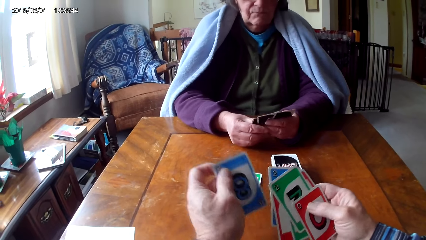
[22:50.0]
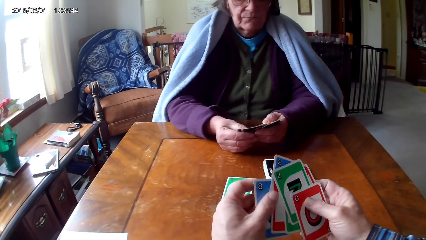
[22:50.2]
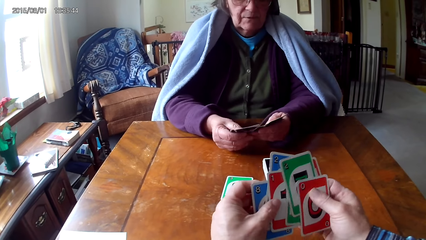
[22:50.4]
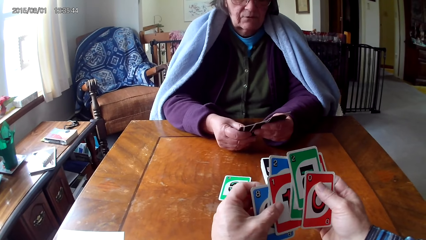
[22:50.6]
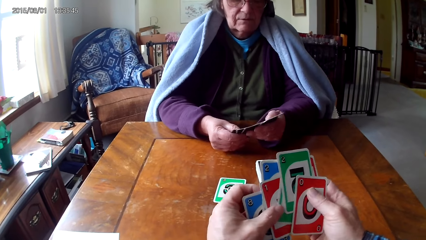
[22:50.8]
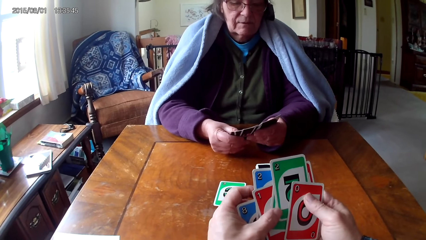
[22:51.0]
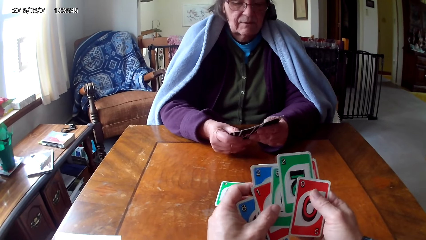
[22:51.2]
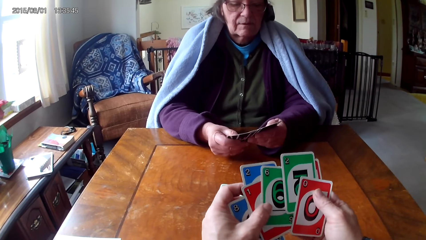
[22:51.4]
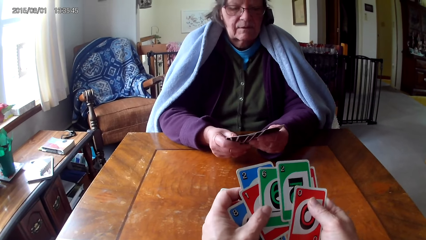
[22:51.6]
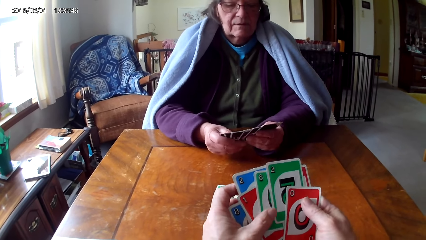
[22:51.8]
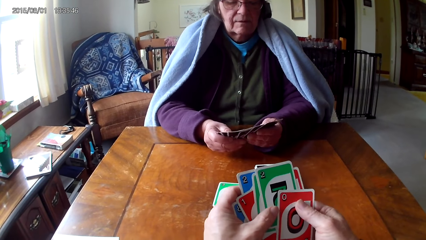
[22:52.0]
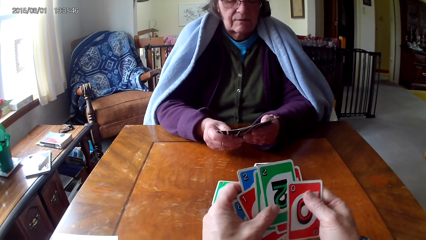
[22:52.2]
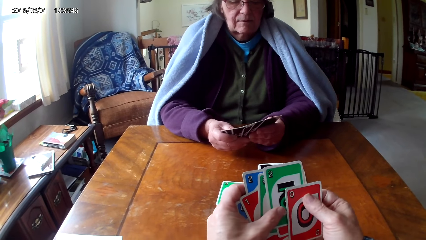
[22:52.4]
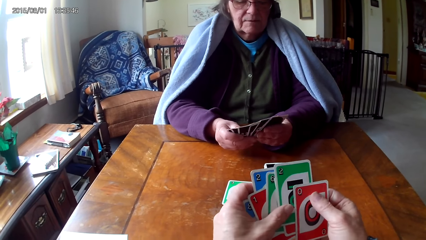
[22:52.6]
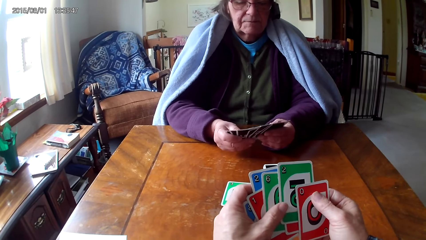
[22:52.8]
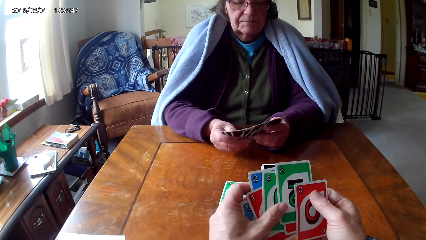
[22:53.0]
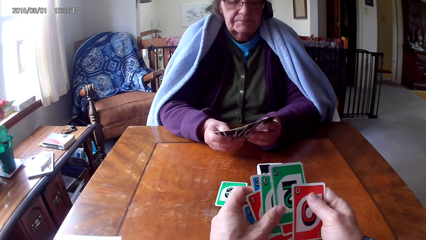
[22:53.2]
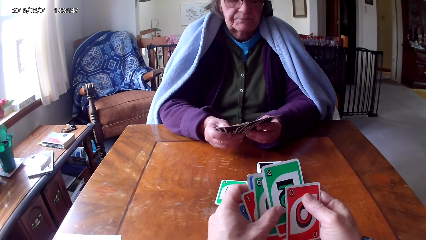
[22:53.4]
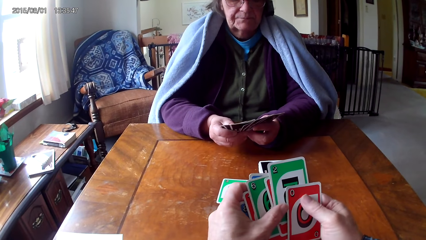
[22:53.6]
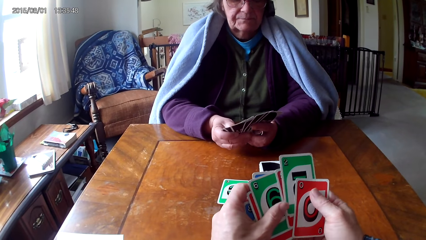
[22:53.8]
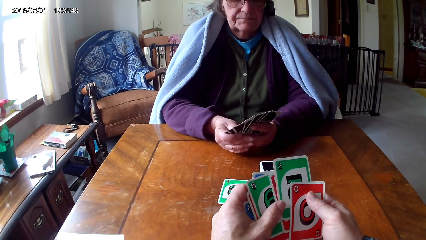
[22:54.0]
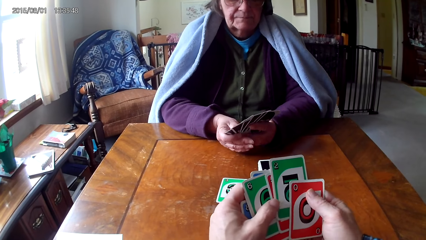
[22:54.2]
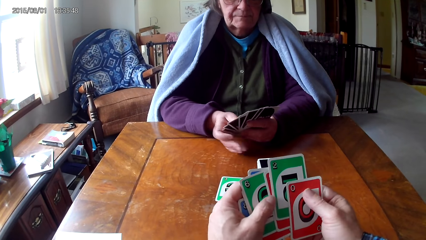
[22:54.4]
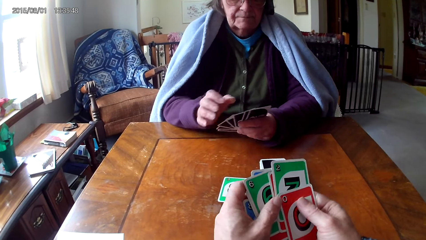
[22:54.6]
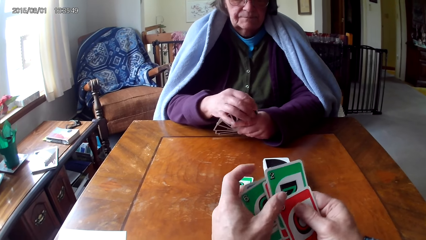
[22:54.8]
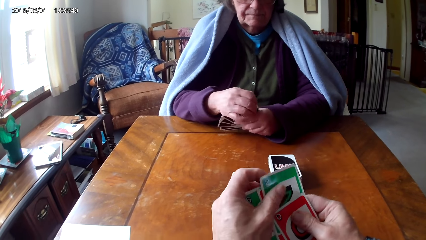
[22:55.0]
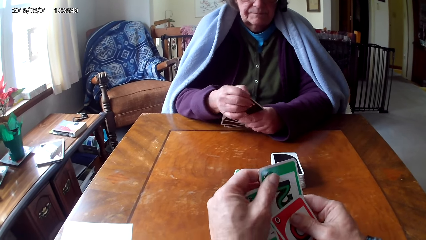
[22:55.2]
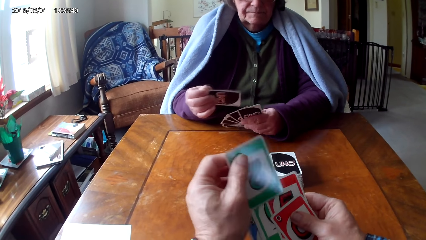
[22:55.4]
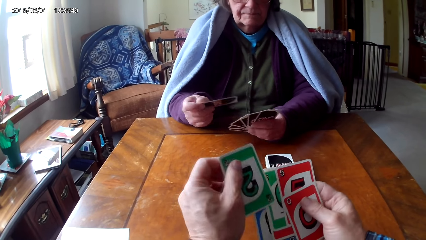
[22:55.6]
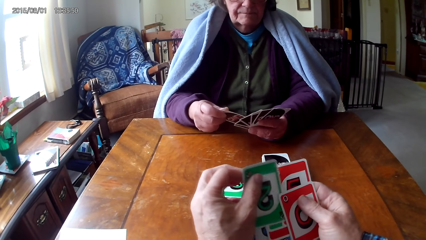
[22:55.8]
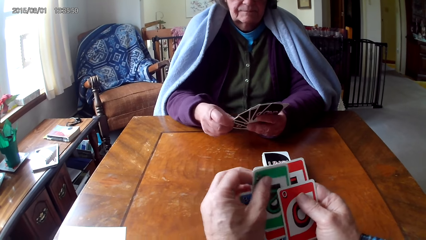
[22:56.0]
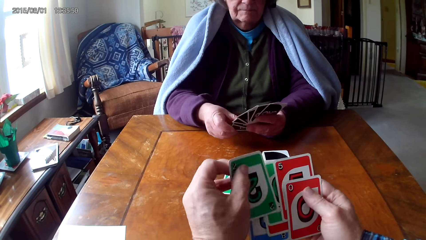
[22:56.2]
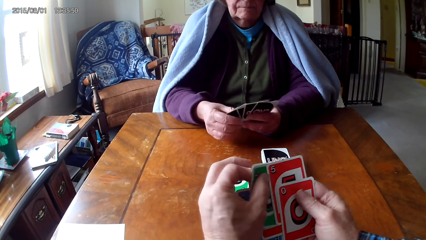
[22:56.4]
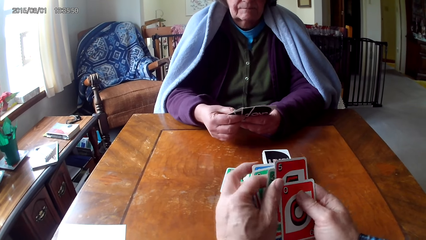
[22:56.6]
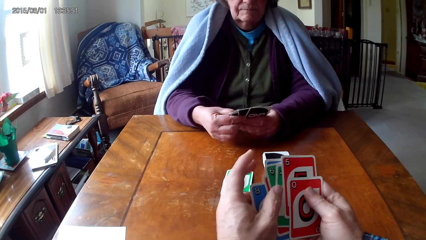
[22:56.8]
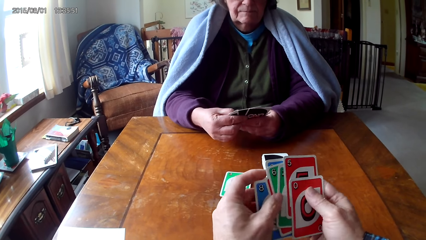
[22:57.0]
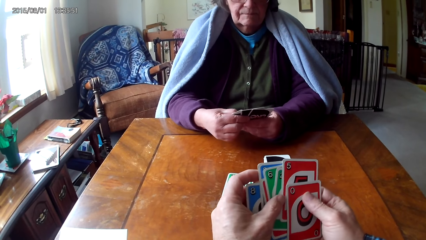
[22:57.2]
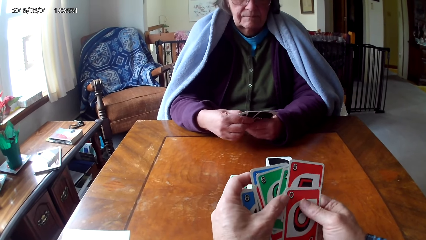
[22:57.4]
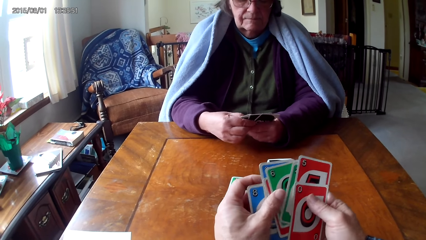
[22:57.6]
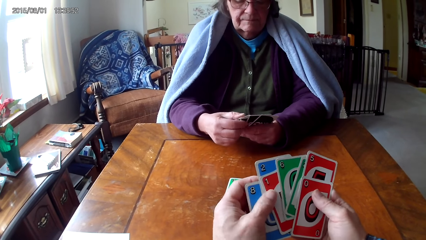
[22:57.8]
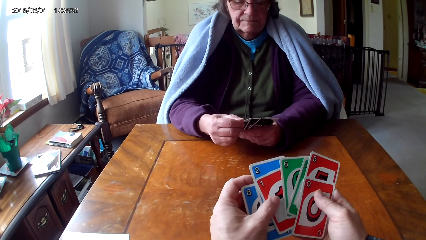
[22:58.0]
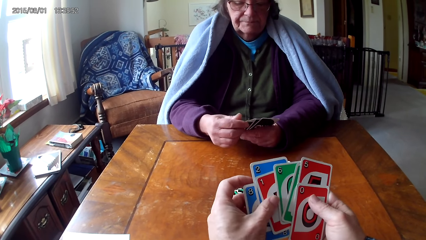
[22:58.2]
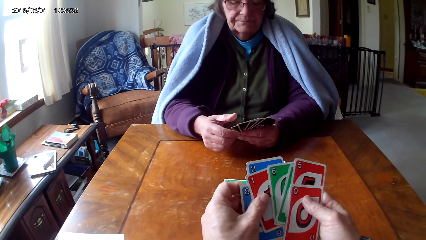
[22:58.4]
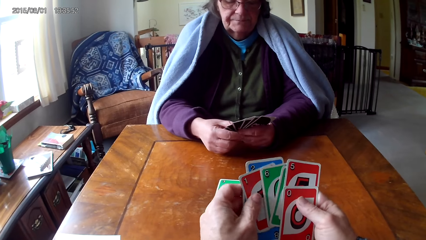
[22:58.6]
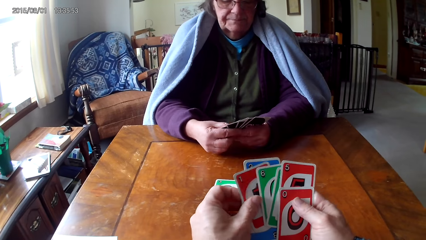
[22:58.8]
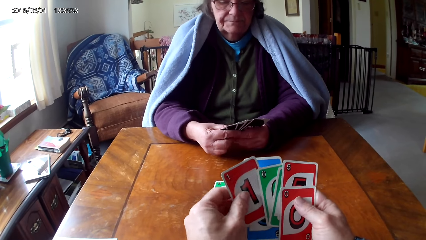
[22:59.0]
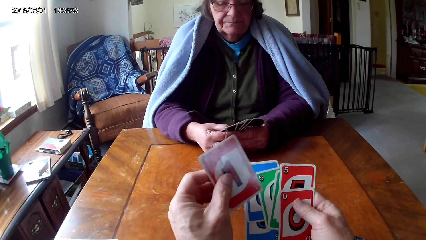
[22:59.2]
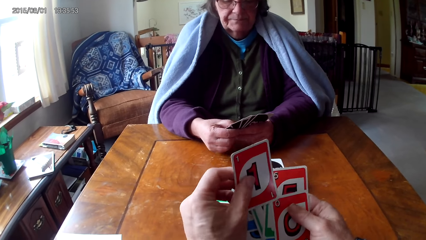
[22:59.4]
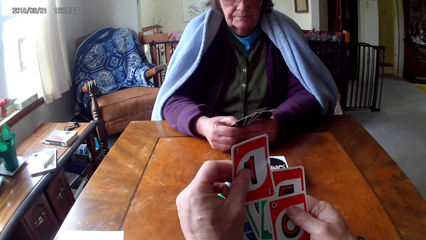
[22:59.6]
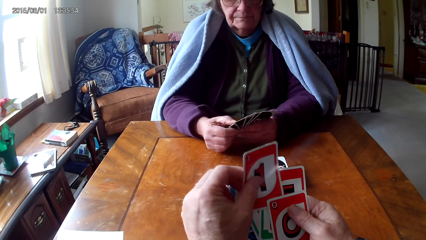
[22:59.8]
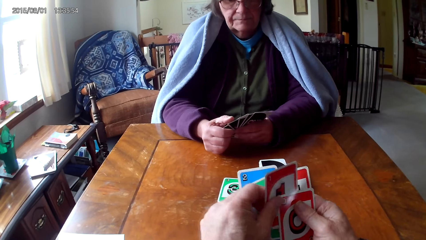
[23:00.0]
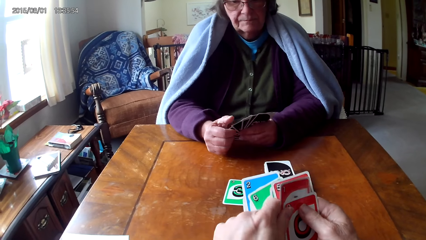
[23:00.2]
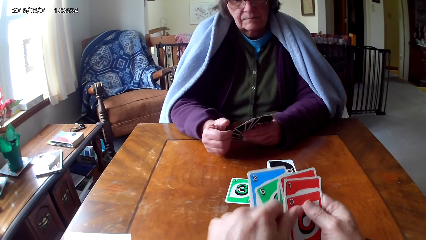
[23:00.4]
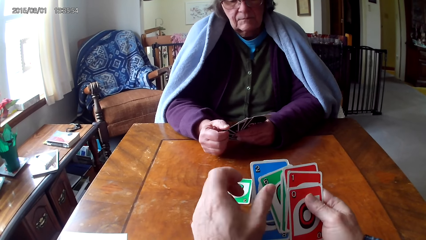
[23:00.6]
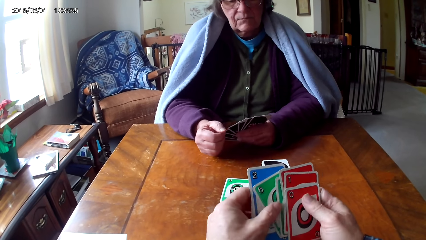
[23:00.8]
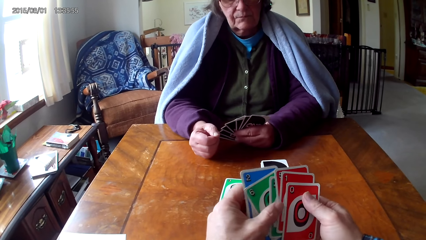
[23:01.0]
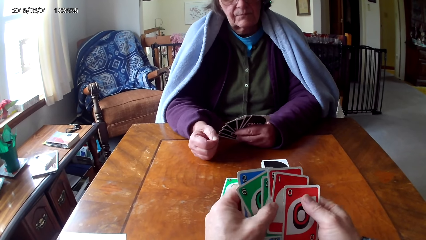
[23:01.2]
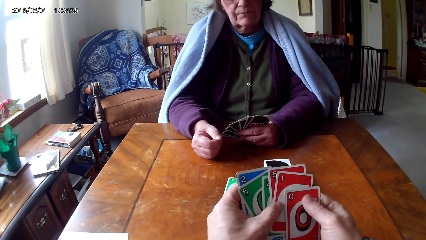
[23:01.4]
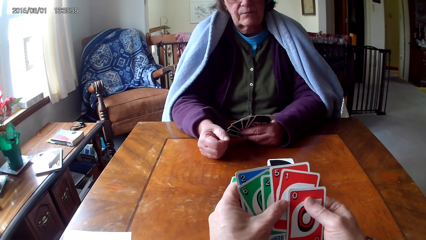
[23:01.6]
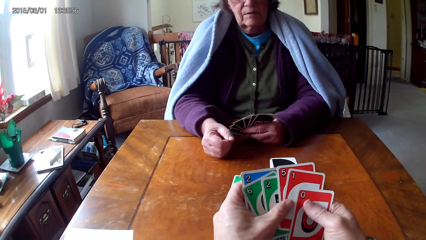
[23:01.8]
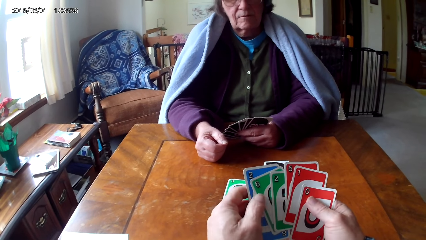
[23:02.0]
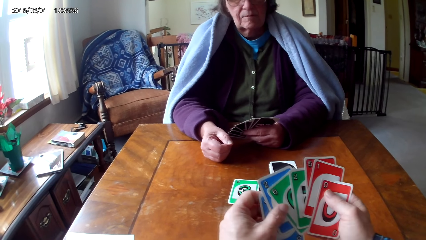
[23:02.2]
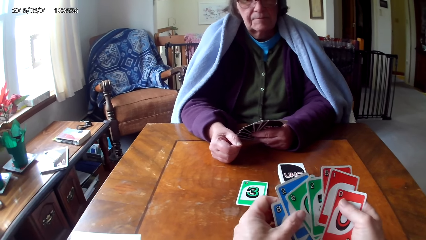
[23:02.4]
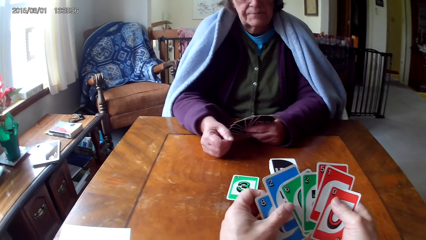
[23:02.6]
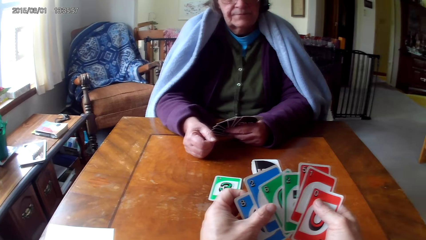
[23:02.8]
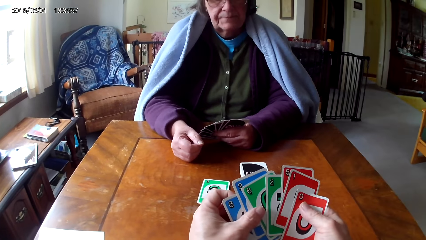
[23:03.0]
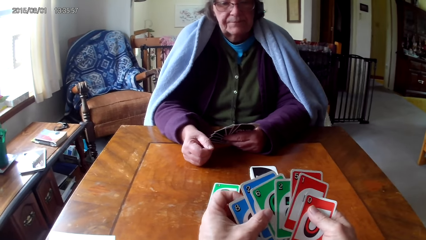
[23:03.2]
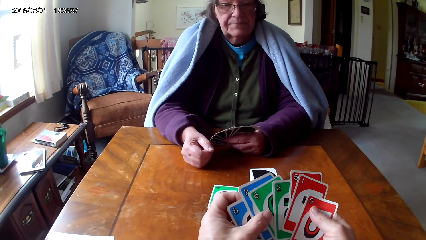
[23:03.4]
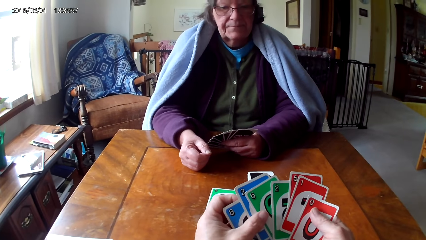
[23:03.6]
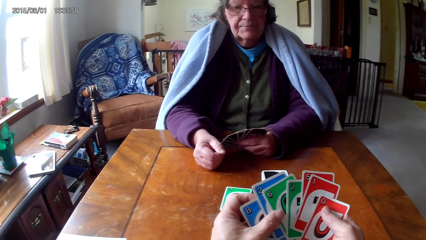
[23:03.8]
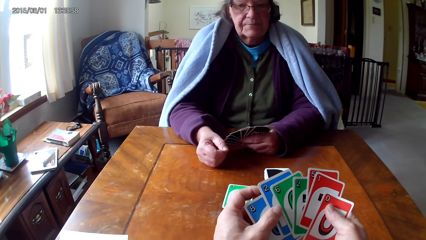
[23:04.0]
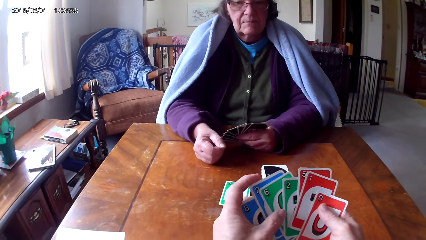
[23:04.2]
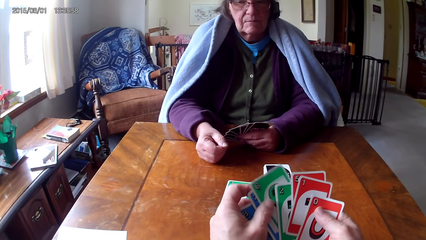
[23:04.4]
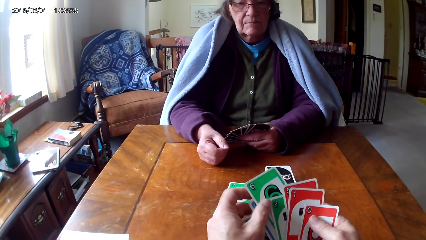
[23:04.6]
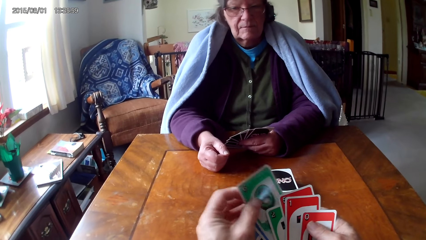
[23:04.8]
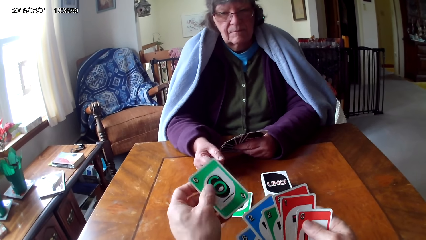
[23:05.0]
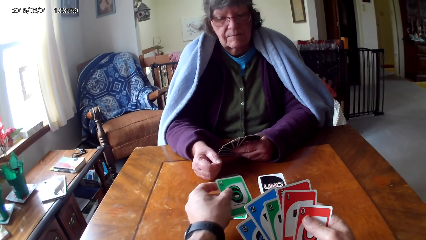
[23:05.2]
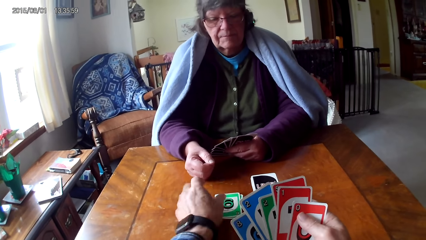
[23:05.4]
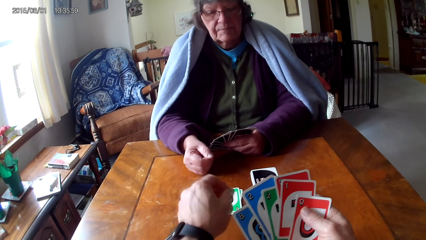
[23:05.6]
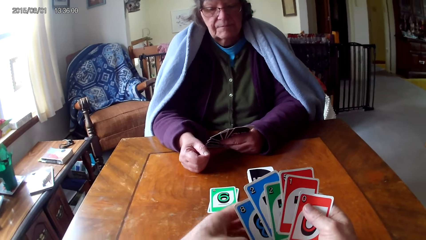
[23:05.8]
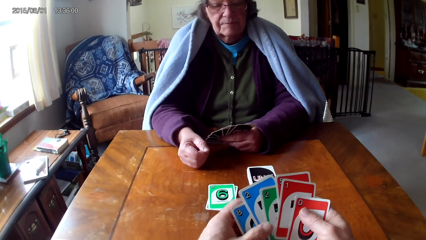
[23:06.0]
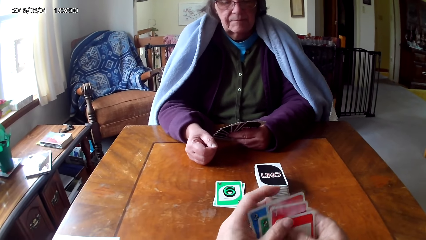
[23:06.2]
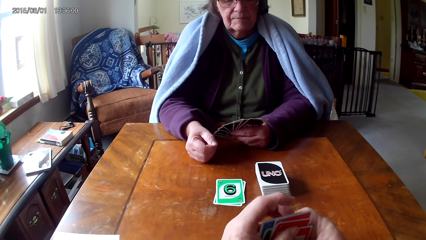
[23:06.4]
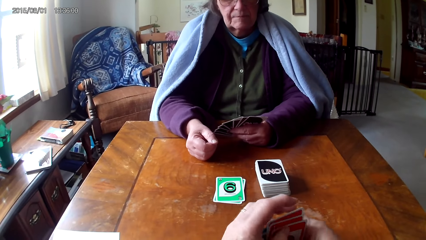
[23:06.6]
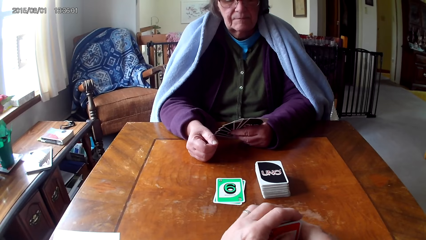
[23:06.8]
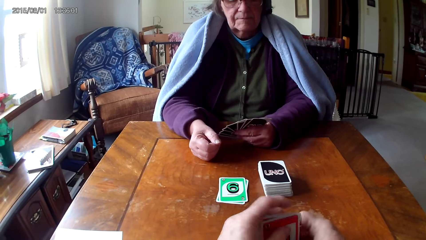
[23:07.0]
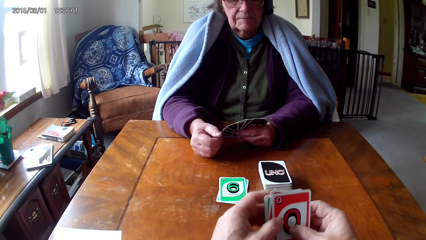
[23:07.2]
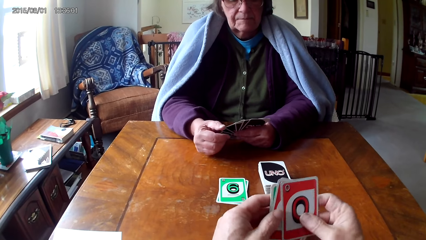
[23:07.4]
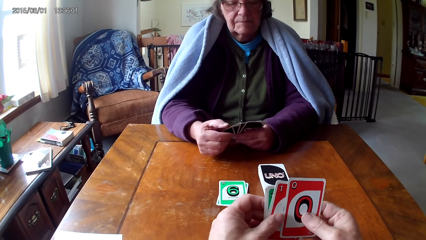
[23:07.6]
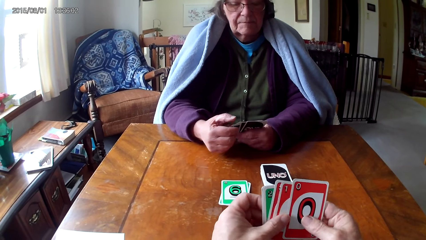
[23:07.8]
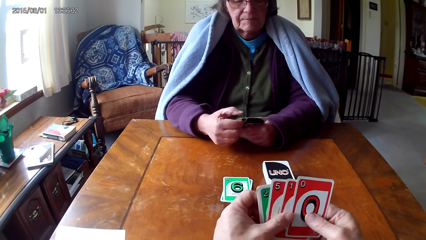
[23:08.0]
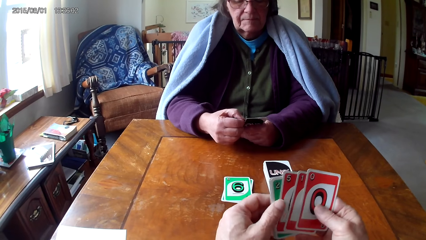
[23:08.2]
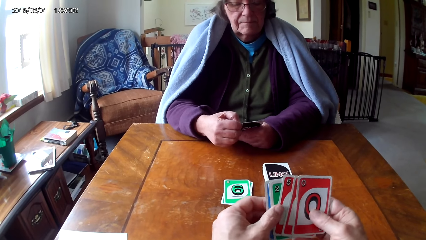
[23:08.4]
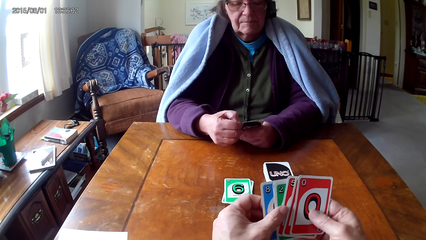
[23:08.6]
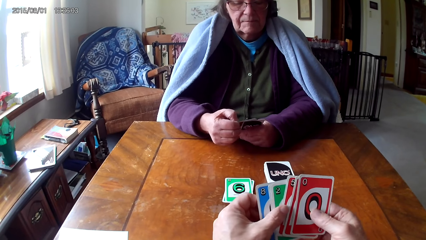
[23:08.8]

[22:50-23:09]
The camera wearer picks a card from the other hand. A woman holds cards with her hands. The camera wearer holds cards with their hands and picks a card from the other hand. The woman picks a card from the other hand. The camera wearer puts cards between the other cards. The woman puts a card between the other cards. The camera wearer holds cards with their hands. The woman holds cards with her hands. The camera wearer picks a card from the other hand, puts cards between the other cards, holds cards with their hands, picks a card from the other hand, puts down a card on a table, and holds cards on the table with their hands.
